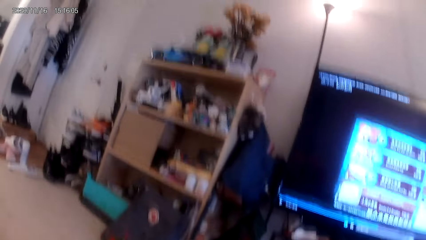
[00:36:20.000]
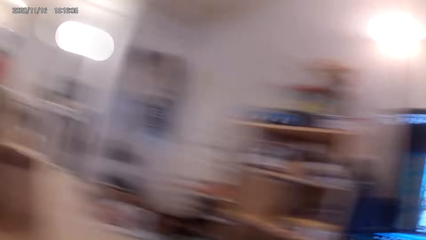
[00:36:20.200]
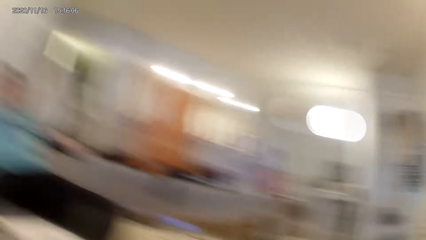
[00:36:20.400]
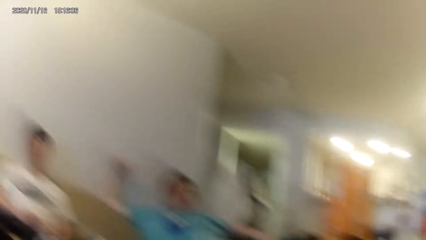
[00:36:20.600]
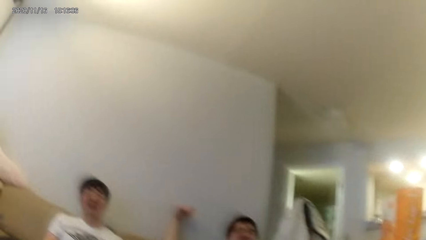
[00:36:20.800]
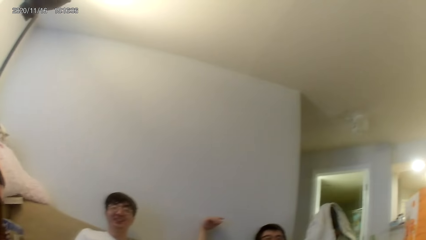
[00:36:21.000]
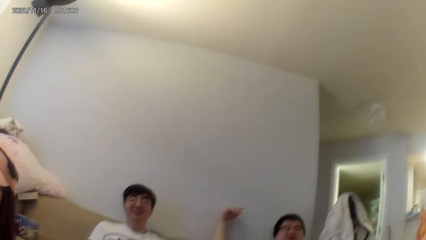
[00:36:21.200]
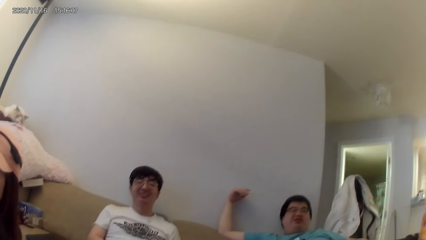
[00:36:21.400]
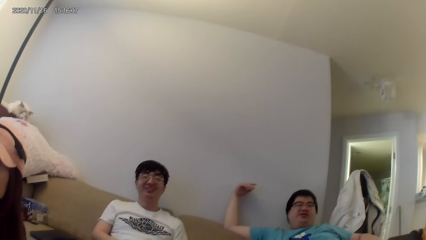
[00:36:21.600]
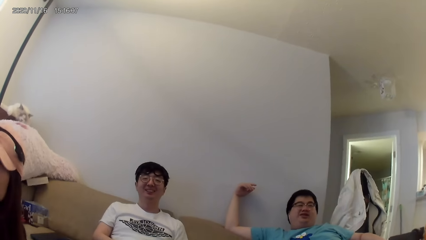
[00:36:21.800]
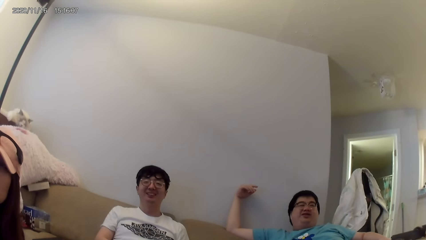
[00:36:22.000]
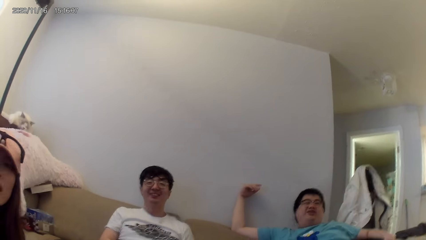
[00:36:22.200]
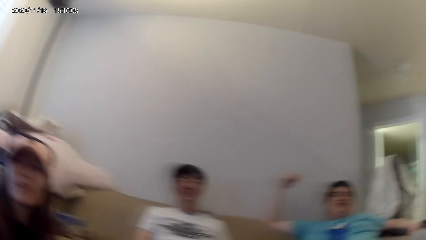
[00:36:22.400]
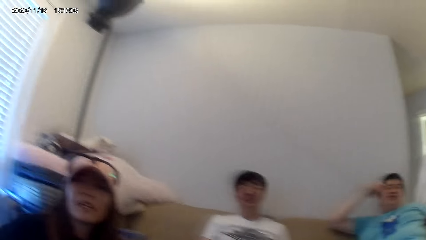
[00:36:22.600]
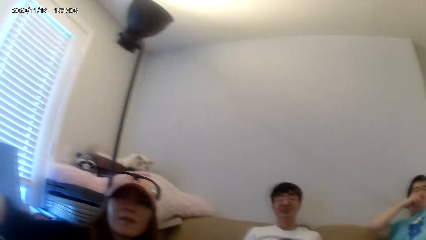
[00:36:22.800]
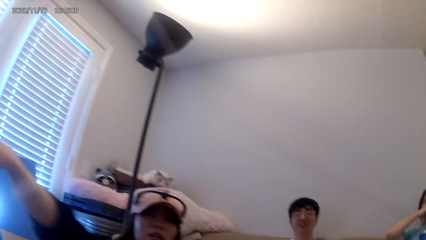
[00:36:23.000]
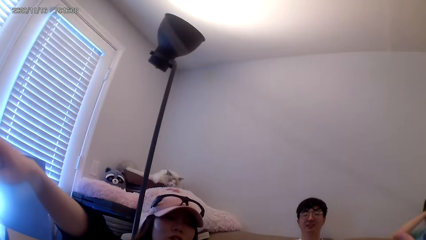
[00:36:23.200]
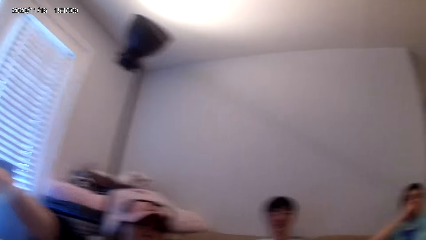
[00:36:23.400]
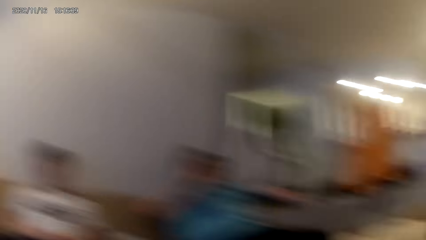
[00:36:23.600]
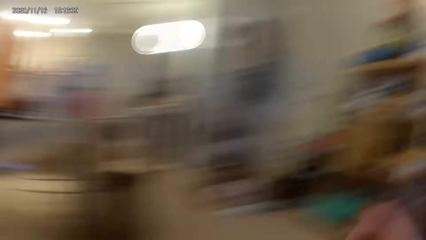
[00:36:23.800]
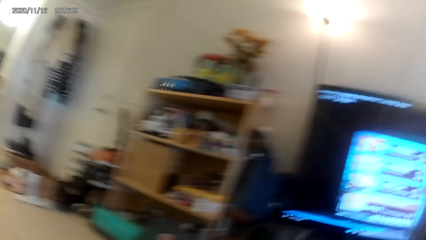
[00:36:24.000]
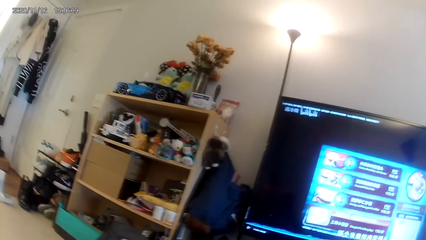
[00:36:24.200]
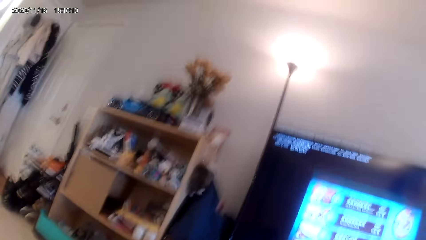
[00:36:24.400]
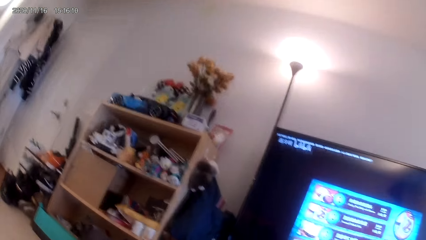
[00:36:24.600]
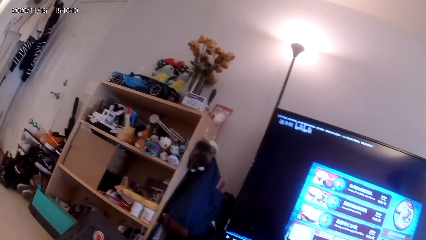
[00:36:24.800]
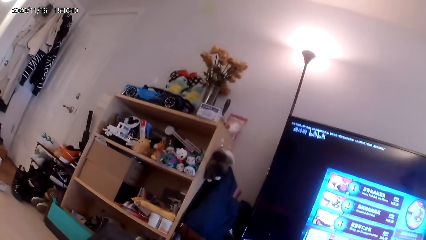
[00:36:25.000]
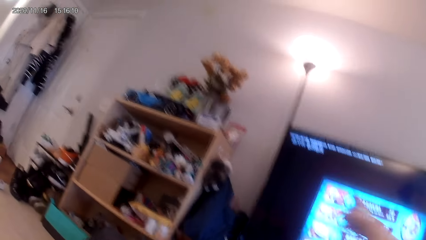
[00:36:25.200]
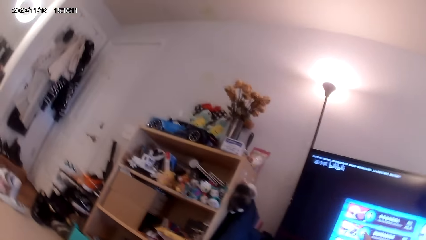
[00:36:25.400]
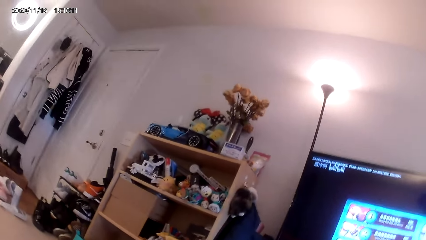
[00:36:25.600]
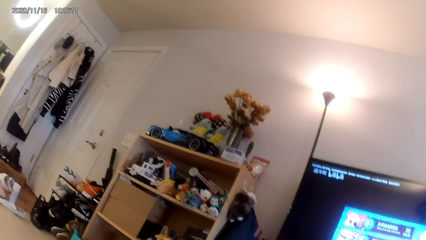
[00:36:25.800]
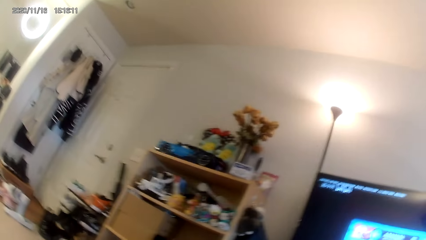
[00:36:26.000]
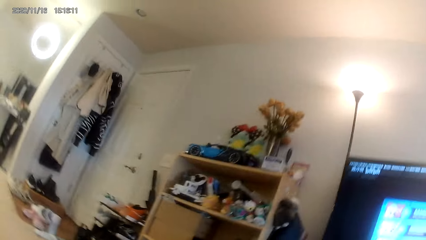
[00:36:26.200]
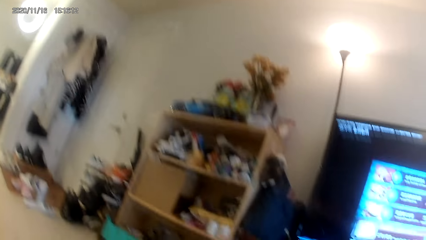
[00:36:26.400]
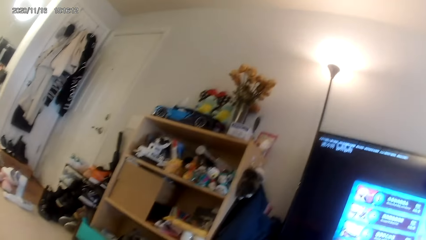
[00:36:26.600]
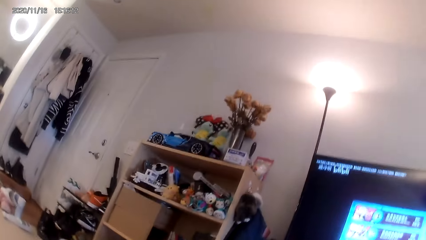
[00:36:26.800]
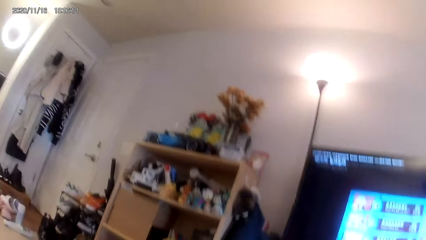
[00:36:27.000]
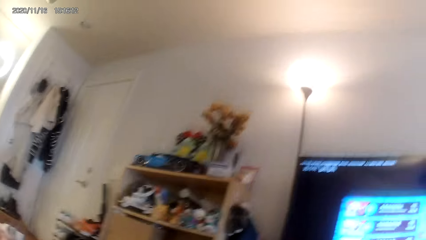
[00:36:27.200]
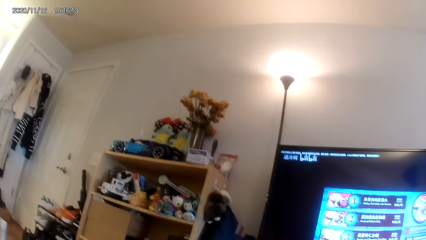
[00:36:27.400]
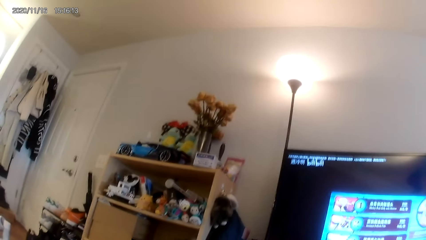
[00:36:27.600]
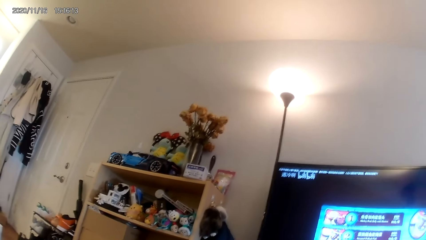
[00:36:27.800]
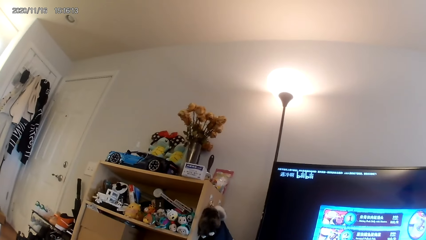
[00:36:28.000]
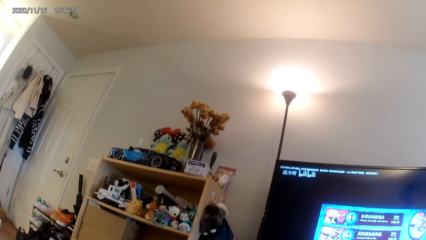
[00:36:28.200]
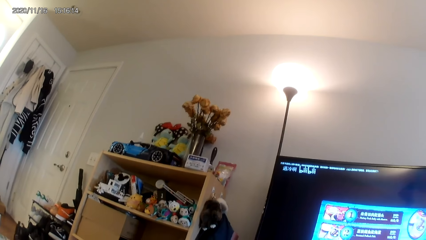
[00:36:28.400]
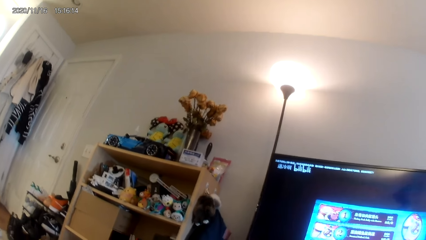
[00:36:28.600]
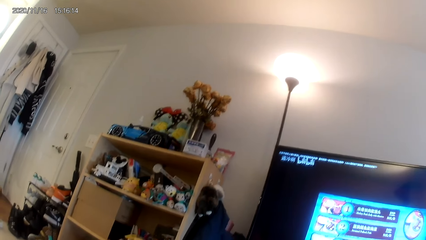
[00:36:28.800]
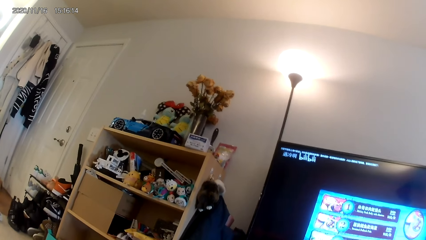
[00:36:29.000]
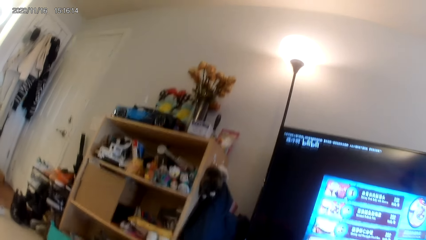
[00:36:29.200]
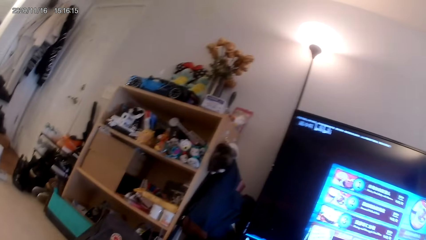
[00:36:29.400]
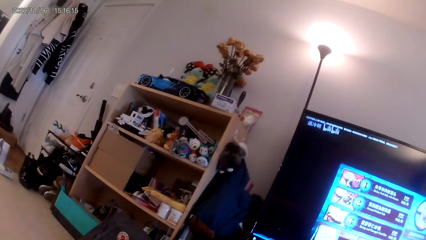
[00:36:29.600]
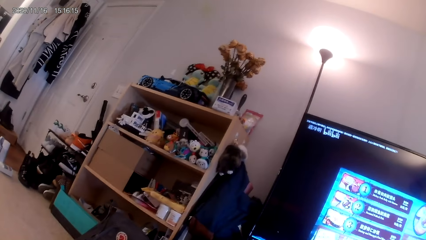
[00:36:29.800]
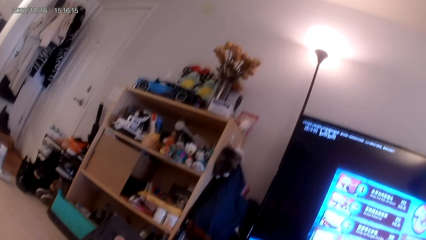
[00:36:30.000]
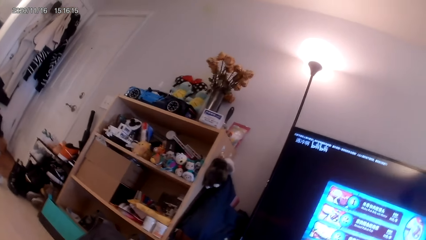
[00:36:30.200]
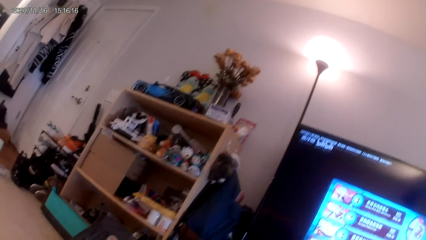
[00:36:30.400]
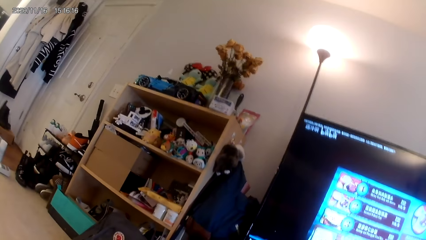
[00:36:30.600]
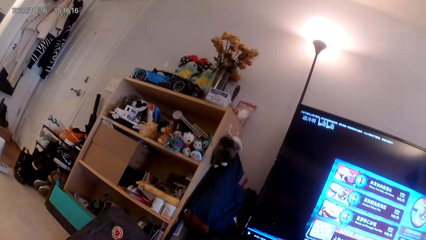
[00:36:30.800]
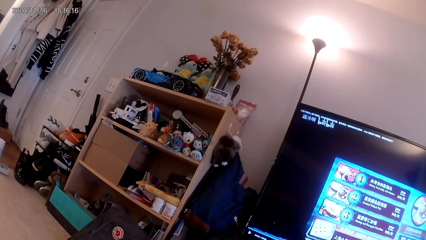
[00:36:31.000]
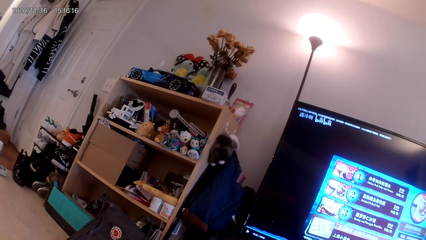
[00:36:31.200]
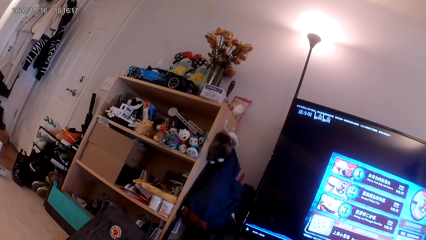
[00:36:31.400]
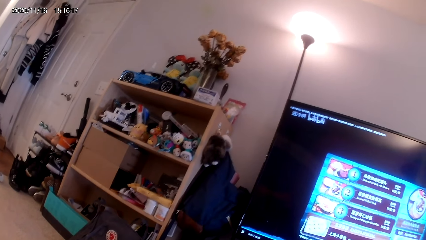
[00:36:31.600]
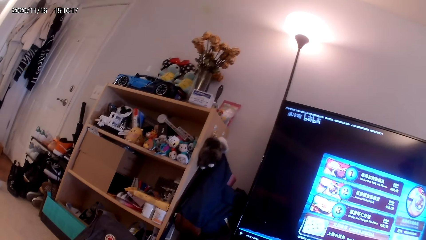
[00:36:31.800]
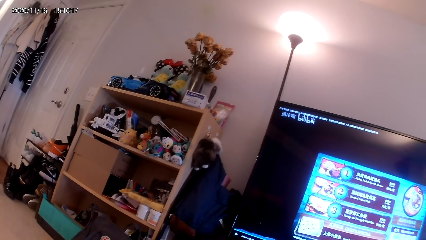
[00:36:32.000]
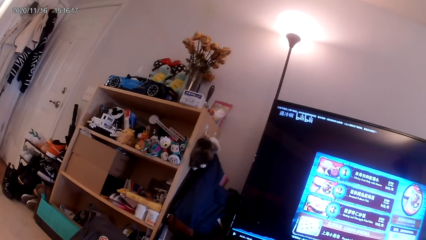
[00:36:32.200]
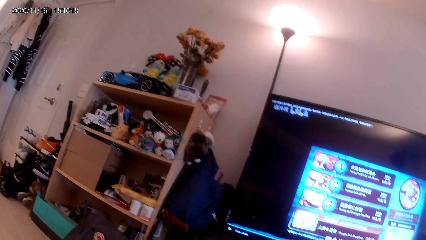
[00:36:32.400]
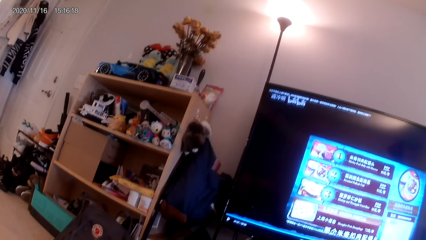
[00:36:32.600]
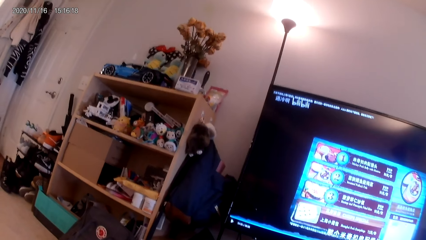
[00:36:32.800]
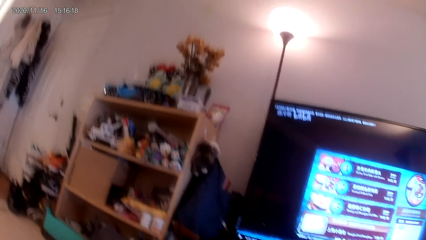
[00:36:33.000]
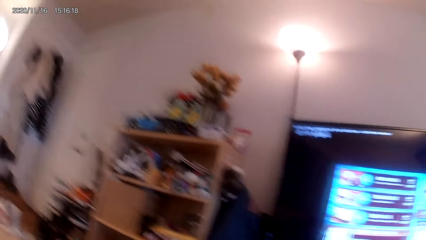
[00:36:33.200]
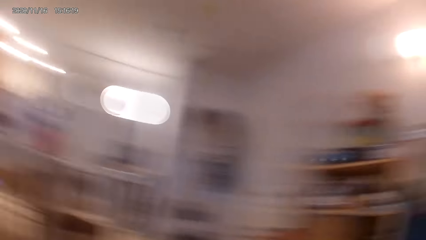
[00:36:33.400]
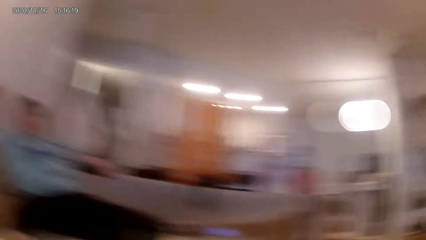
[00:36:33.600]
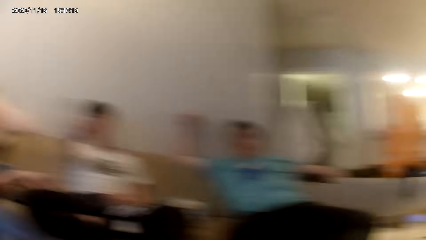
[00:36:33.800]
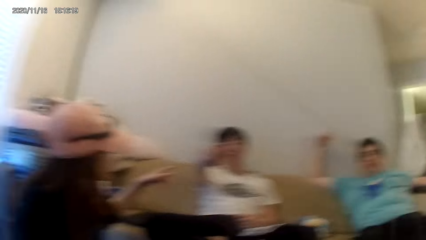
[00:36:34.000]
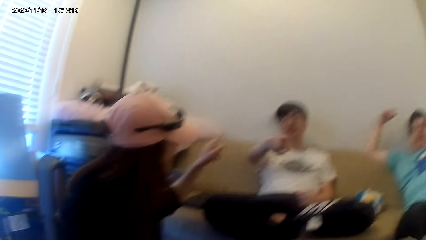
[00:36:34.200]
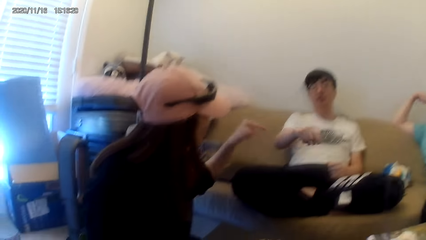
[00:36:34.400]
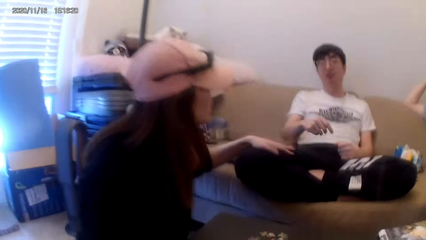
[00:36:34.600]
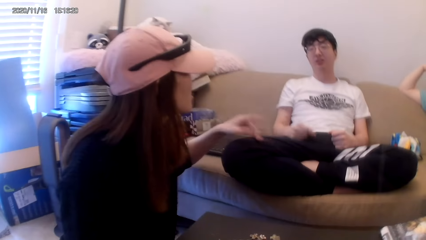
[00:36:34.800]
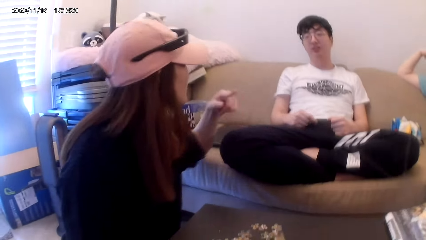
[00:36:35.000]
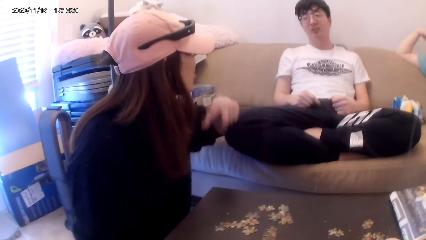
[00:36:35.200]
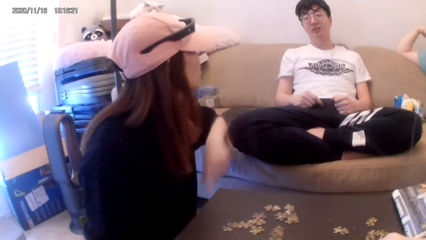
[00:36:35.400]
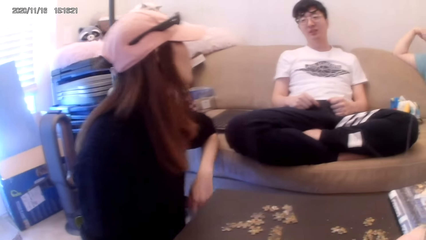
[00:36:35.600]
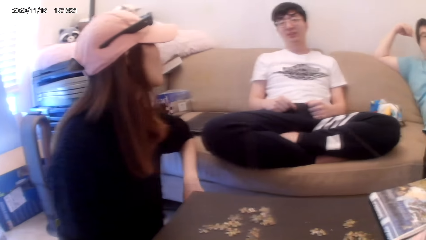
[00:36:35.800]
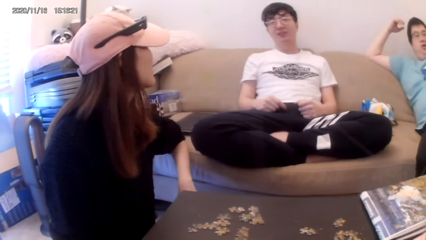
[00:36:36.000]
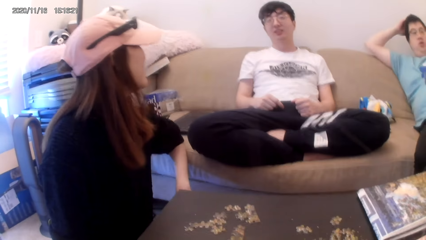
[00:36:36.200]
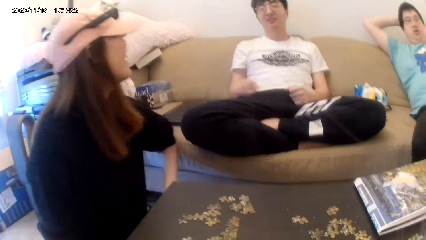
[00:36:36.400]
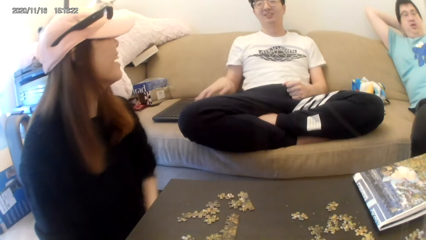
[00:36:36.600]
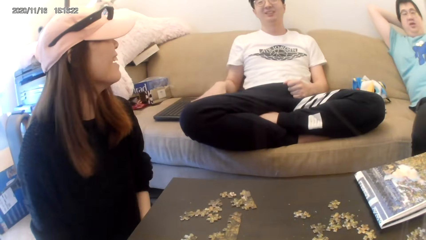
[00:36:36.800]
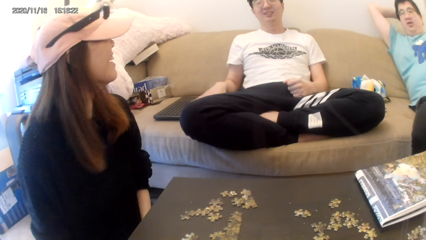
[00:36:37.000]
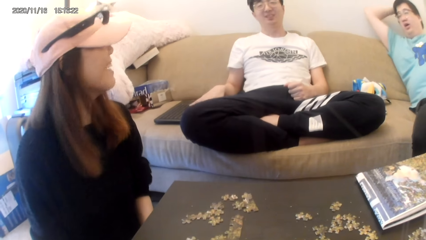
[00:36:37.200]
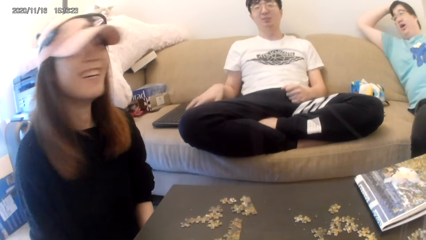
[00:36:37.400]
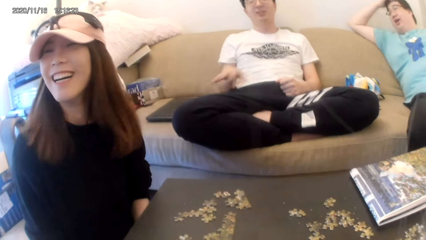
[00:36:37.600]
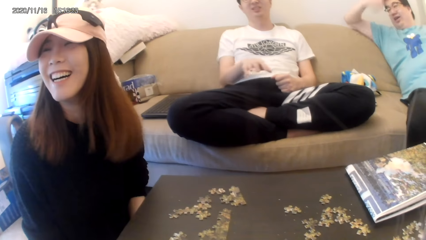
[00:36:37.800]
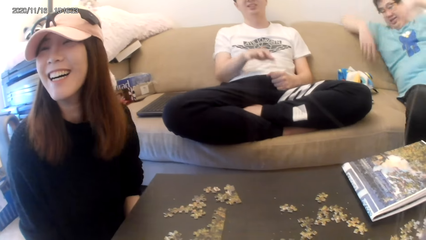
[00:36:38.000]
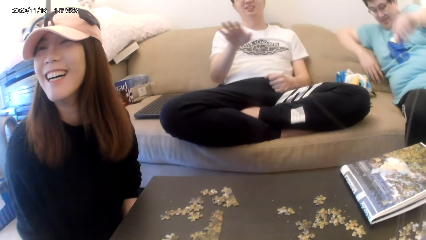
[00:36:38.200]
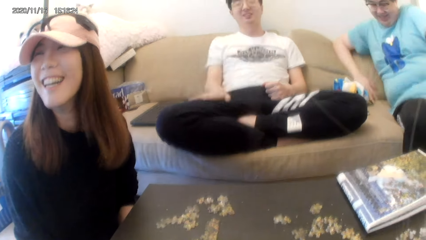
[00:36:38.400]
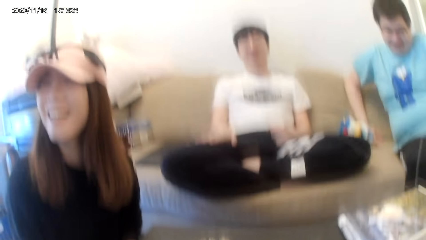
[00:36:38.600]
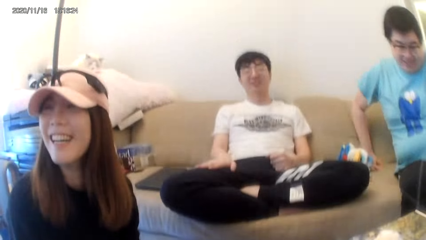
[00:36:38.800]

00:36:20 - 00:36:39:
The camera wearer dialogues with a person. They look around the house. They dialogue with another person. They look around the house. They dialogue with the other person.
